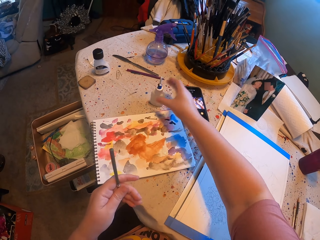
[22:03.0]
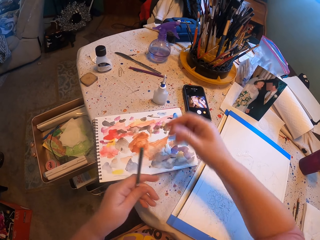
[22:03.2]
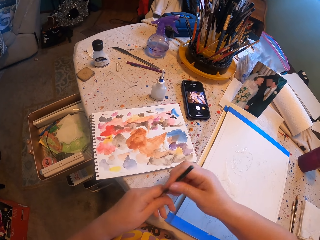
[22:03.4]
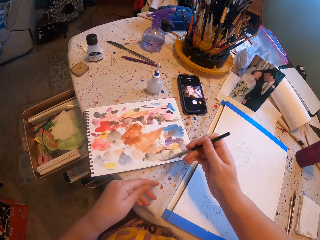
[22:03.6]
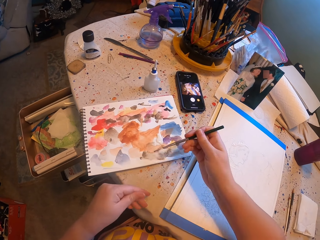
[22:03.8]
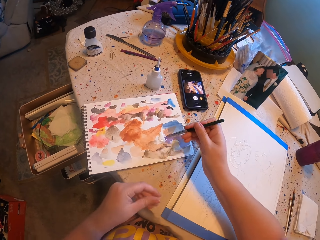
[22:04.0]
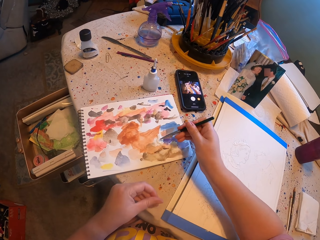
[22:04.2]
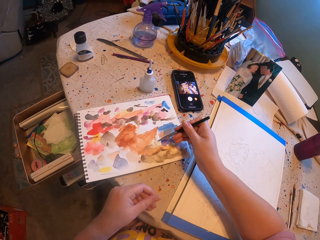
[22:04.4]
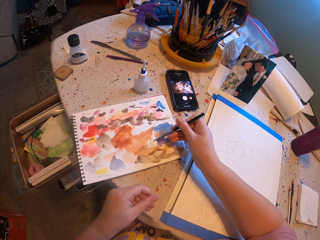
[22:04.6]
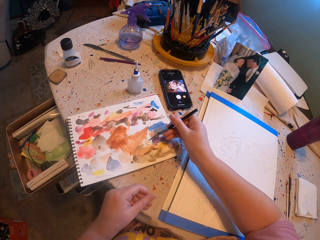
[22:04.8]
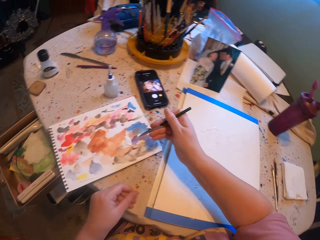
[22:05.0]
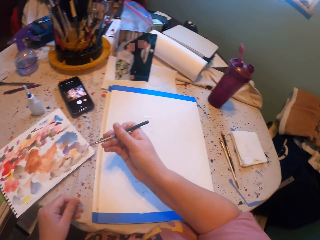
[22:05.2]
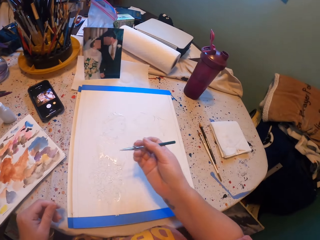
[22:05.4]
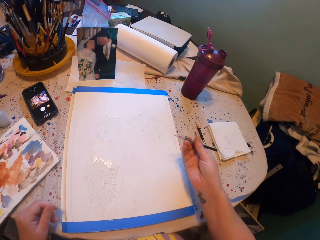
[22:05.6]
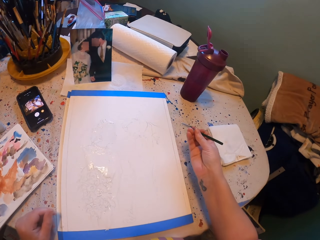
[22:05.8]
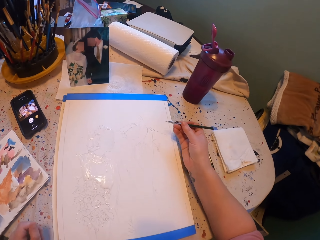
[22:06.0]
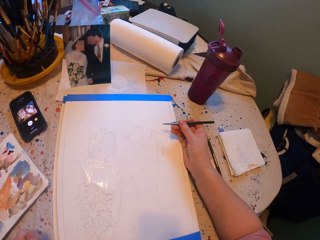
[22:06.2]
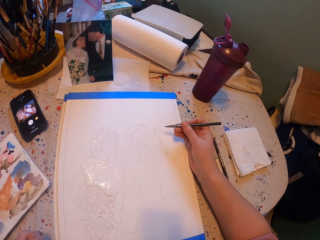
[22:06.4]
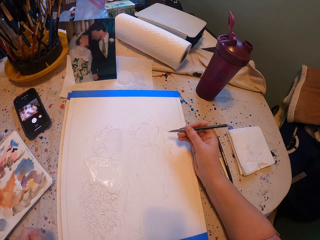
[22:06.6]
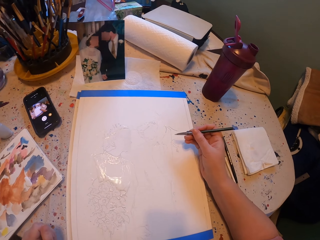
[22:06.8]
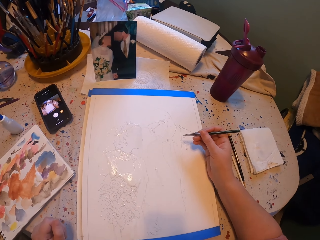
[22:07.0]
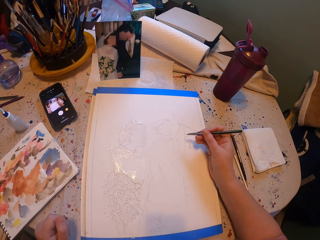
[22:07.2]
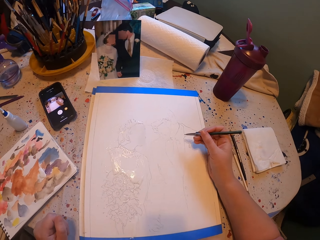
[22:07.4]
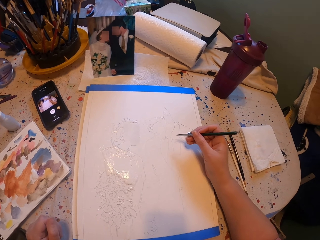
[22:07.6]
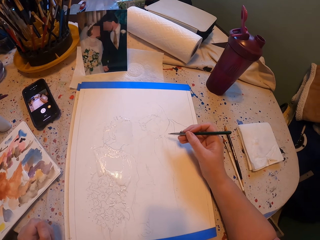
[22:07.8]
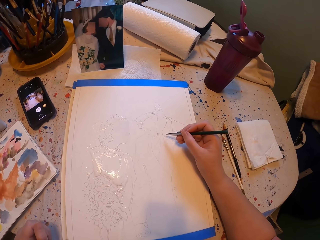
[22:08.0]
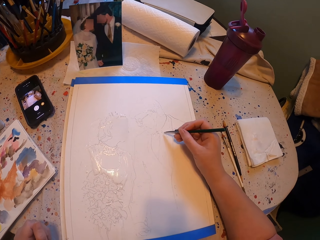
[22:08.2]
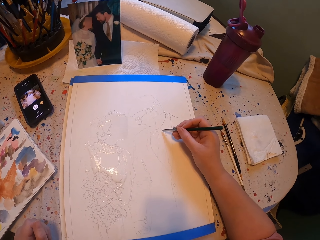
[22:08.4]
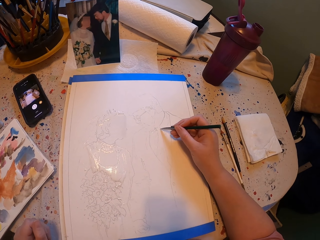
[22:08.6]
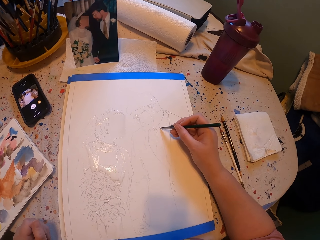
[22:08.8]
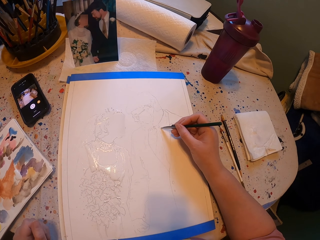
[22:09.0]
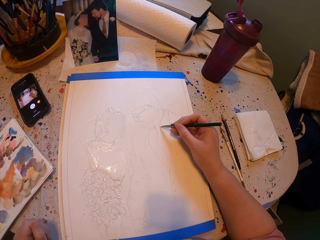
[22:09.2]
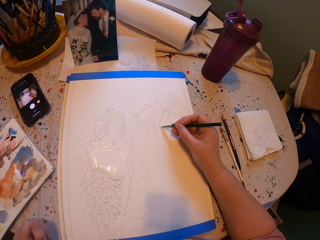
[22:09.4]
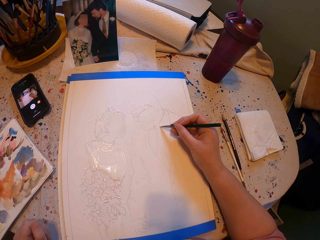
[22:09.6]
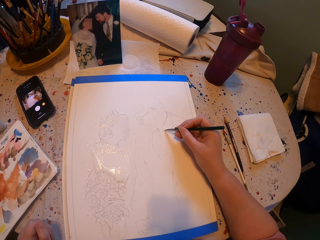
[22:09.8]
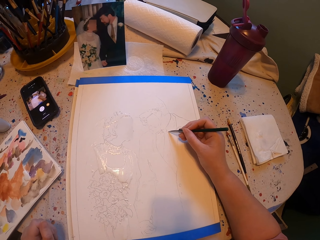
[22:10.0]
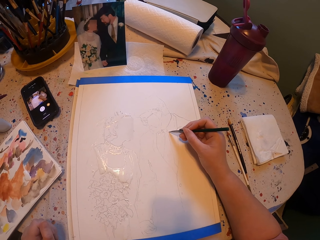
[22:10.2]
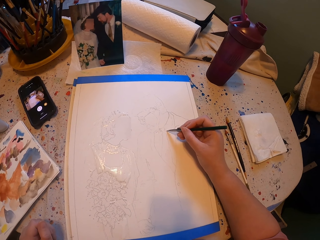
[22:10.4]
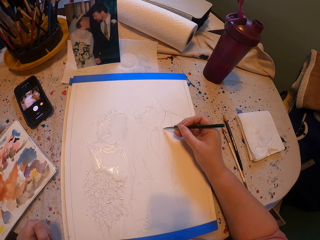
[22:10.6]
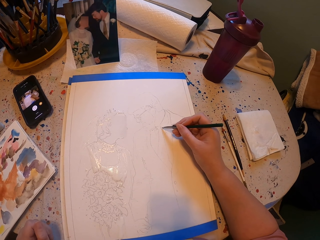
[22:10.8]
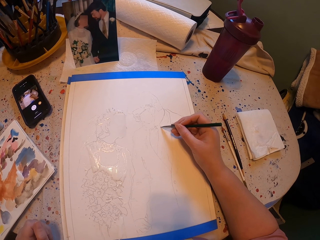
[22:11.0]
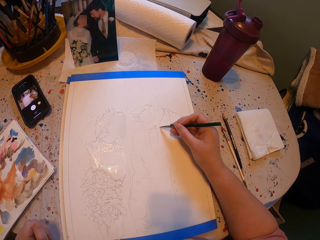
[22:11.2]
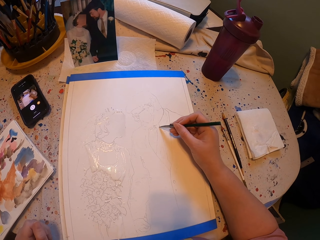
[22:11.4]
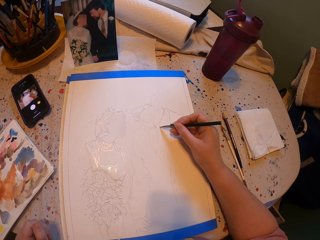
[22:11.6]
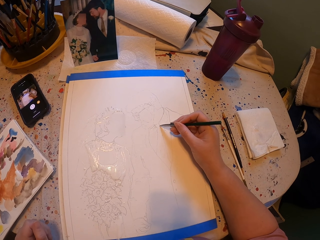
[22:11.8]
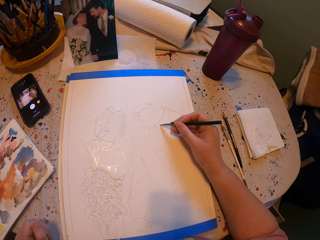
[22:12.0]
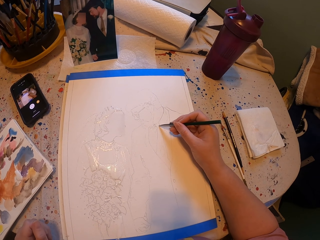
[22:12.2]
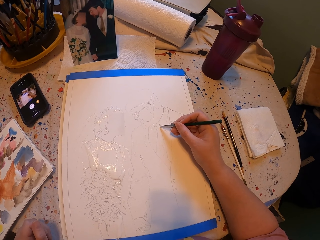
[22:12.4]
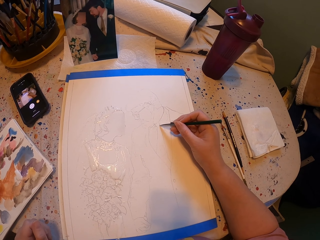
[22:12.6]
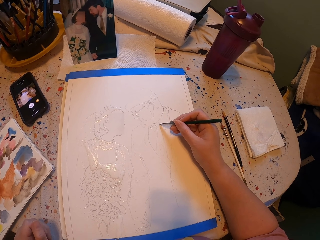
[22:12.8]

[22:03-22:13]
The camera wearer puts the ink bottle on the table. They take the pen brush with the other hand. They rub the pen brush on the ink paper. They dip the paintpen into the paint. They paint a picture with the pen brush on the paper.

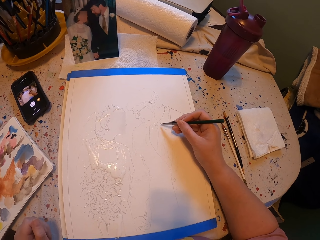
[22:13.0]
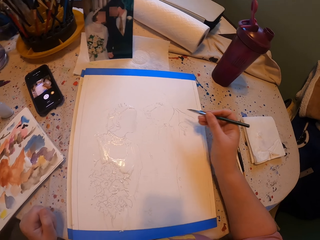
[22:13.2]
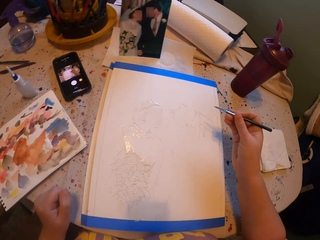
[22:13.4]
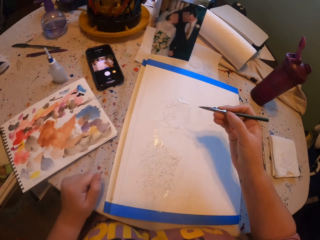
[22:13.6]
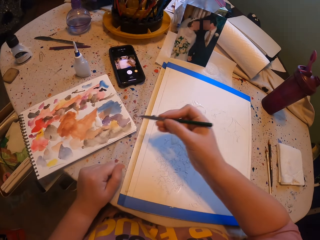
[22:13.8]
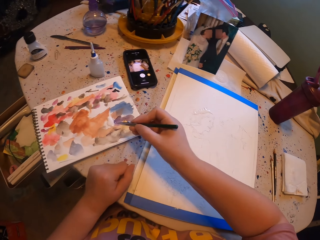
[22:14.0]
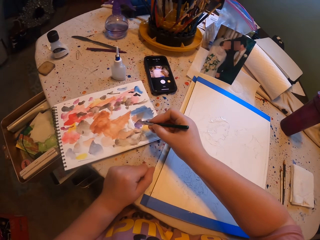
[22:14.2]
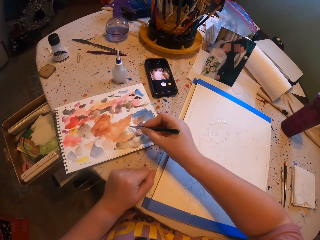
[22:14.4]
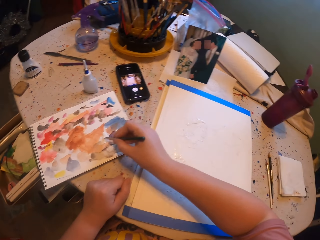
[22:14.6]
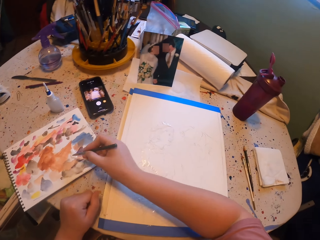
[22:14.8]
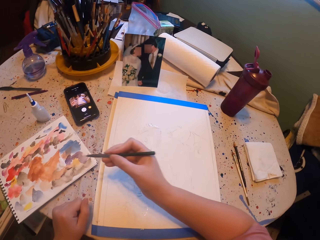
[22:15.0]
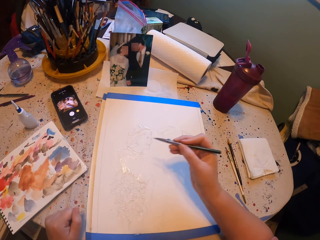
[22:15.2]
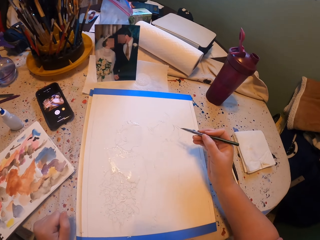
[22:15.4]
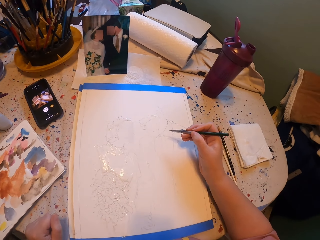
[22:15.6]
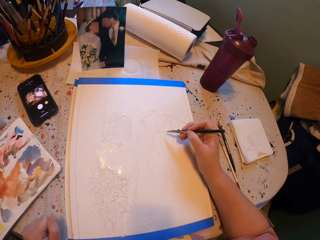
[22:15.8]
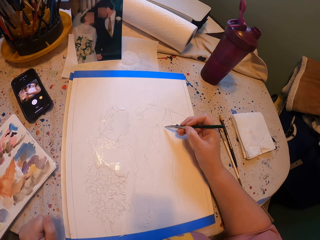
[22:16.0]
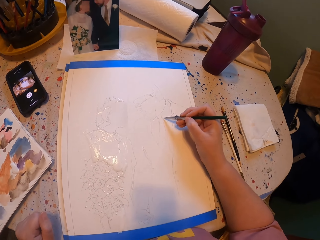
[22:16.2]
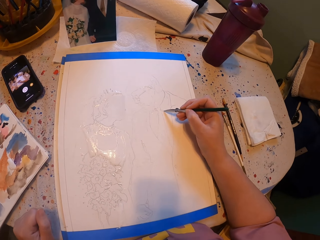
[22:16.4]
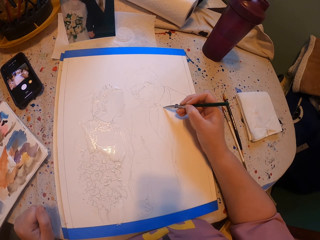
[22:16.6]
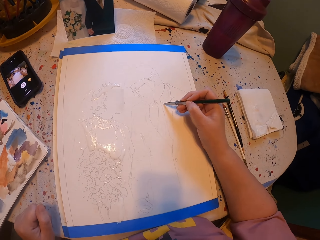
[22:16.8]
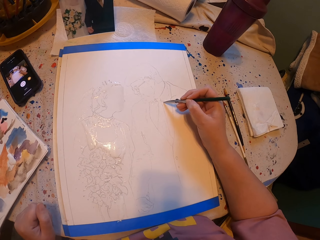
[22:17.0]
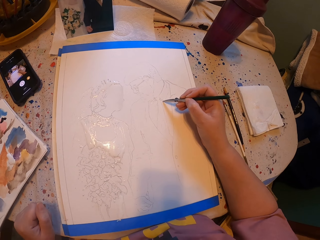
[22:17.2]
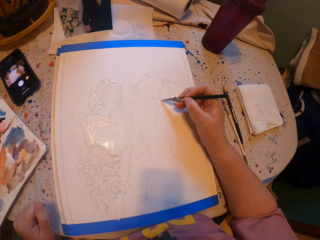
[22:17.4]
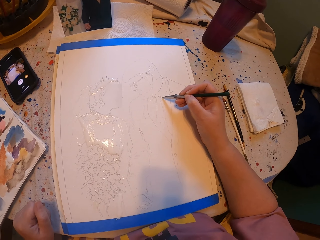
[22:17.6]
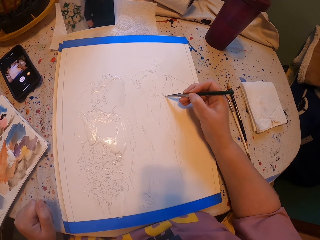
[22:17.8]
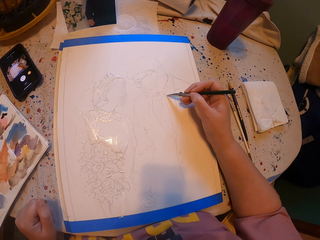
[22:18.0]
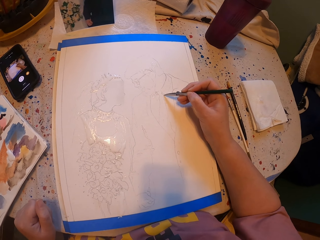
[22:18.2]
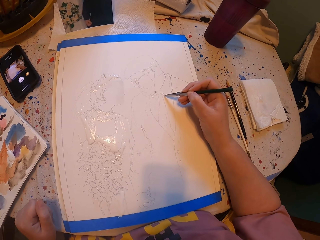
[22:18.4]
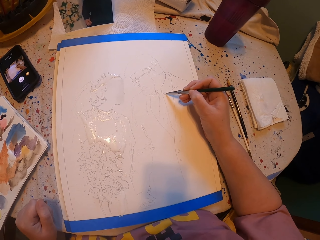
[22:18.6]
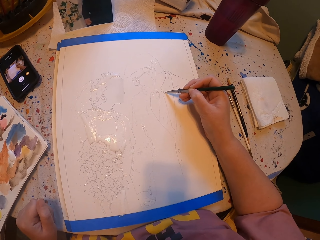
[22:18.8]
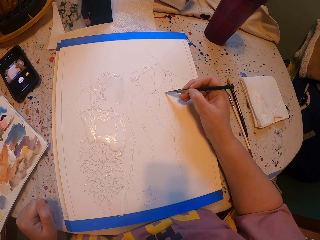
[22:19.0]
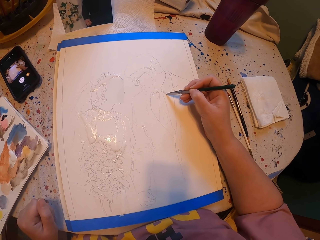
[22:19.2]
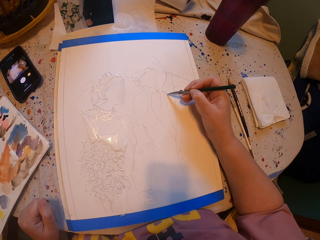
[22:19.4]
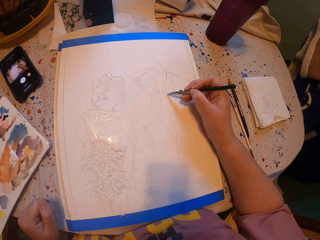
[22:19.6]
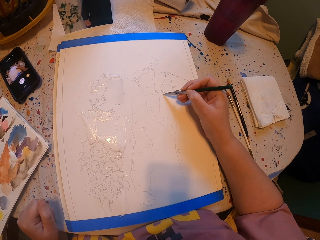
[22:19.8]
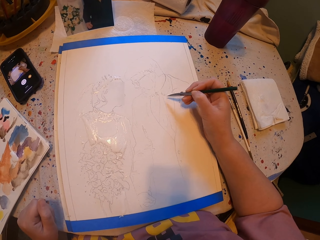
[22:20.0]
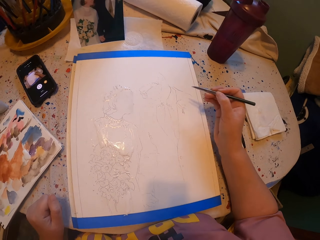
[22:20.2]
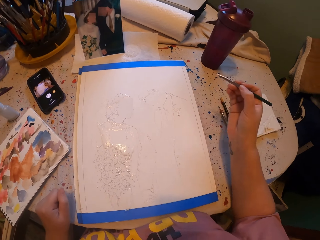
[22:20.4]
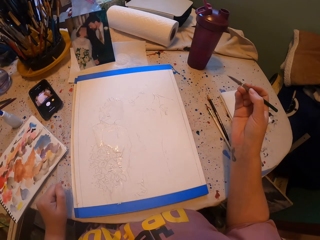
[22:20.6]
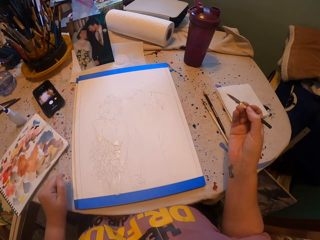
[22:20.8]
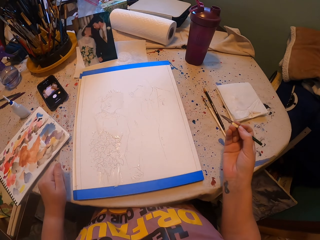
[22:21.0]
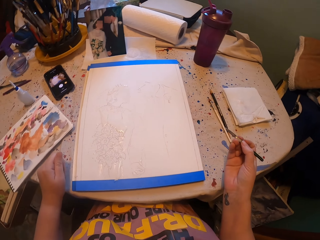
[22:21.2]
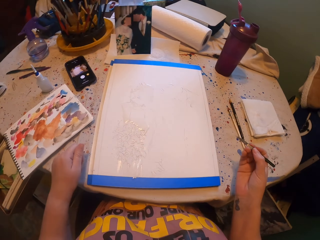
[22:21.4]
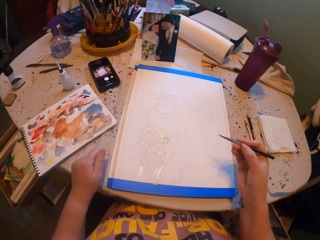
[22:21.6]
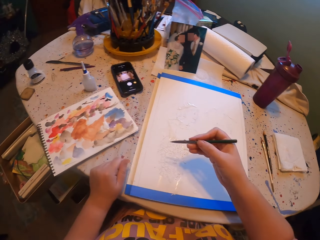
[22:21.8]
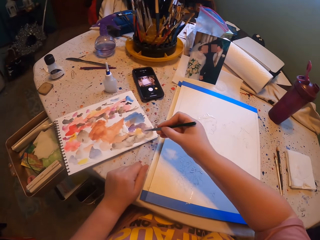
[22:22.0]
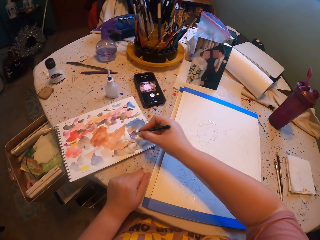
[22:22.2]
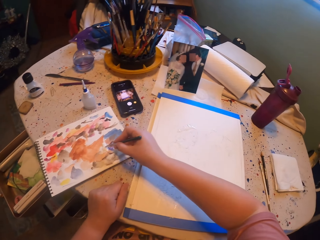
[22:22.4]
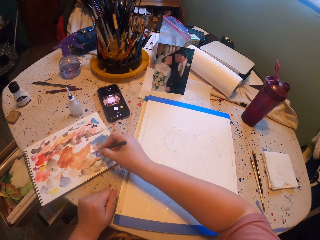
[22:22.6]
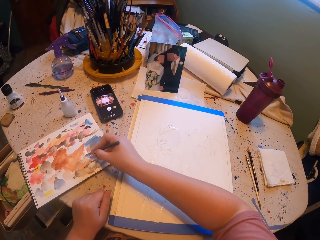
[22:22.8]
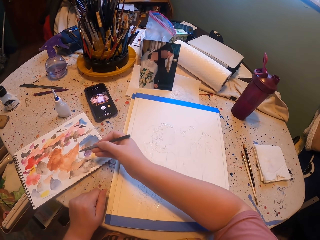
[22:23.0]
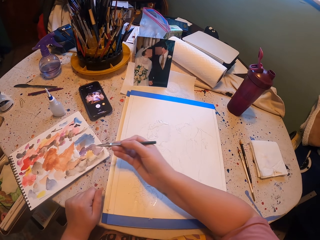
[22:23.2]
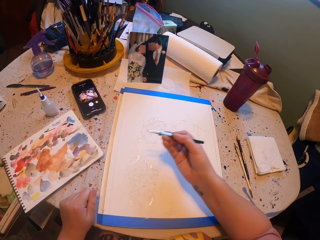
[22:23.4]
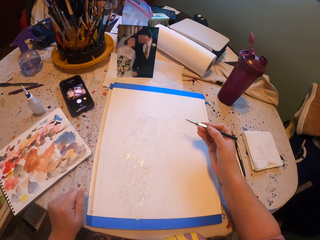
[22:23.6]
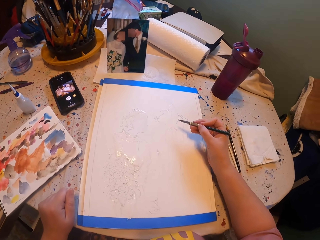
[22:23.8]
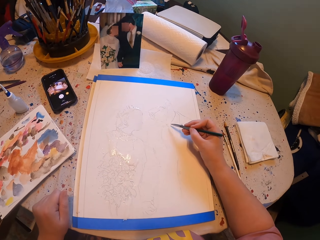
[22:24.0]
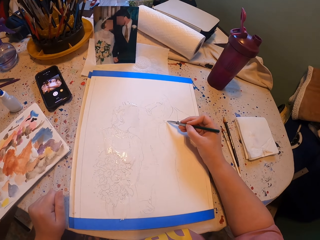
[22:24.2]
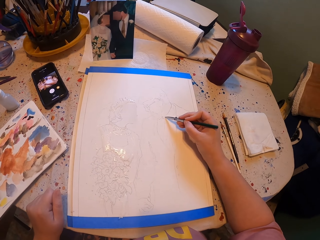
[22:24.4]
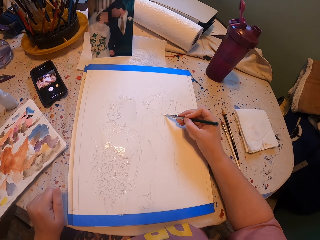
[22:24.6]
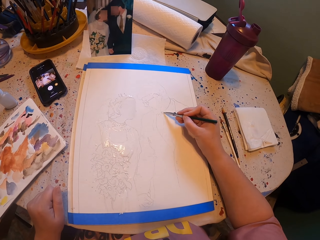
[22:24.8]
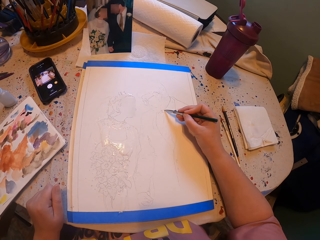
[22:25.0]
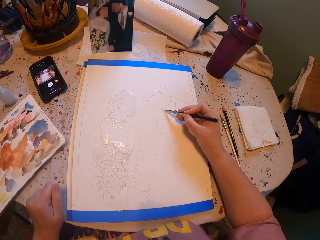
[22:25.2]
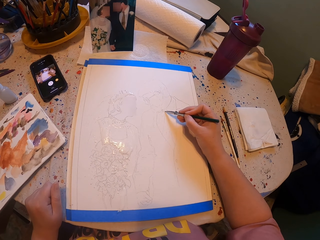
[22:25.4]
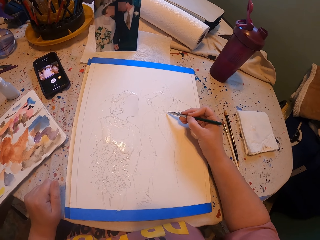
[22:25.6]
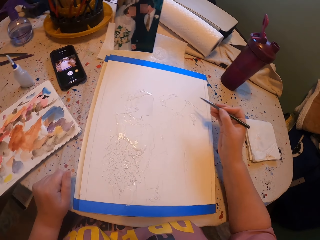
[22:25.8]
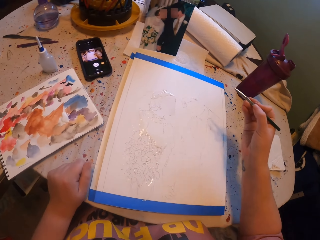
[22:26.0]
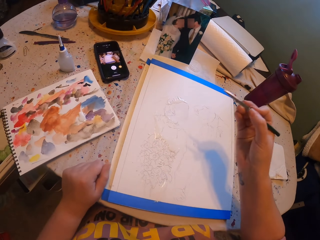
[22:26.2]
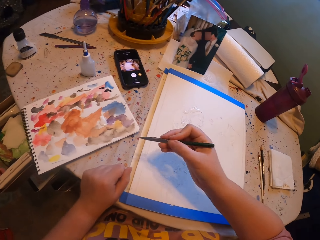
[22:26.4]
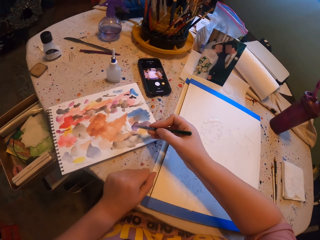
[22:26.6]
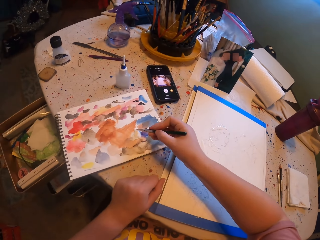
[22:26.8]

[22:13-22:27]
The camera wearer rubs the pen brush on the ink paper. They dip the paint pen into the paint. They paint a picture with the pen brush on the paper. They rub the pen brush on the ink paper. They dip the paint pen into the paint. They paint a picture with the pen brush on the paper.
